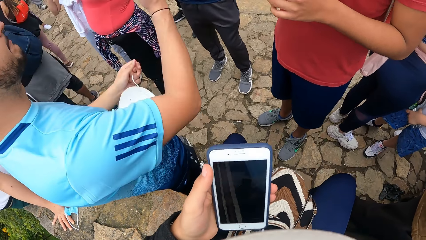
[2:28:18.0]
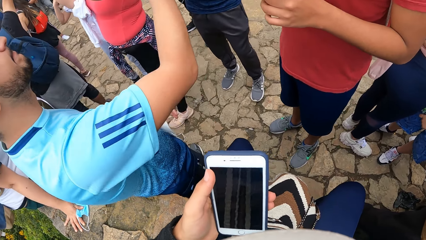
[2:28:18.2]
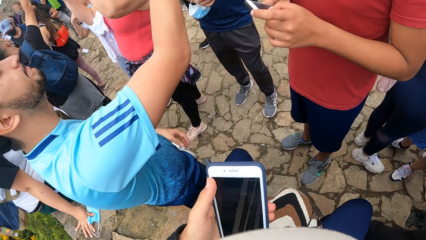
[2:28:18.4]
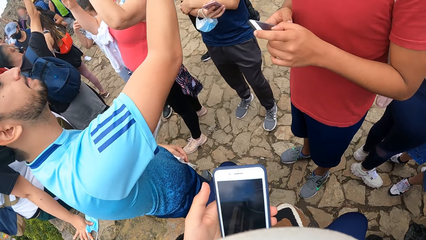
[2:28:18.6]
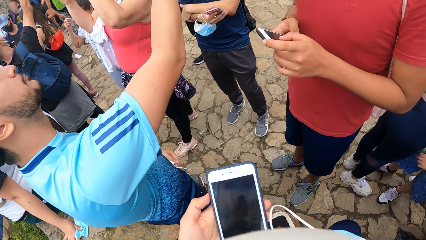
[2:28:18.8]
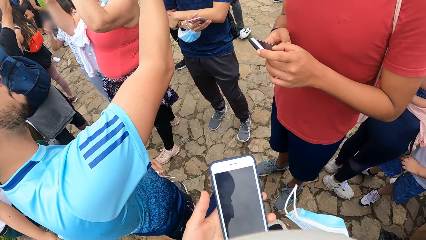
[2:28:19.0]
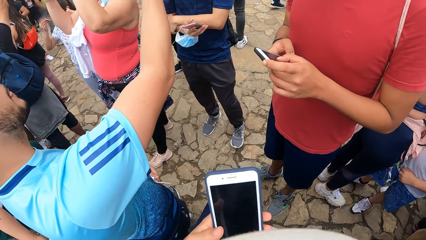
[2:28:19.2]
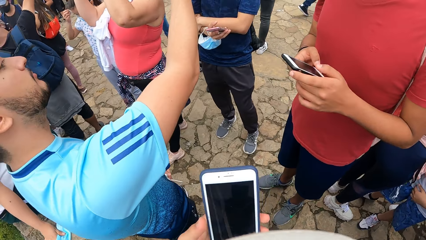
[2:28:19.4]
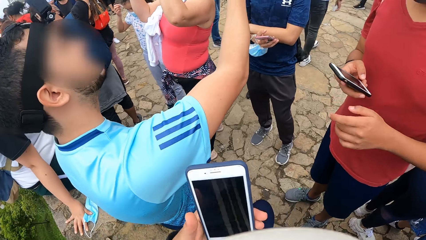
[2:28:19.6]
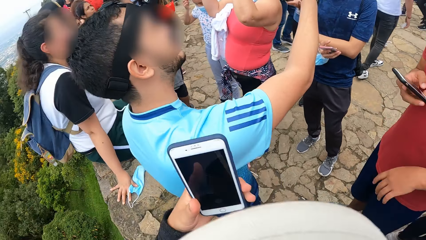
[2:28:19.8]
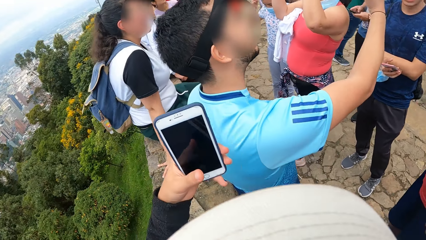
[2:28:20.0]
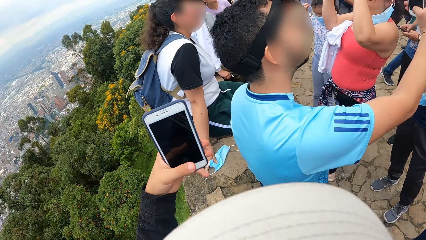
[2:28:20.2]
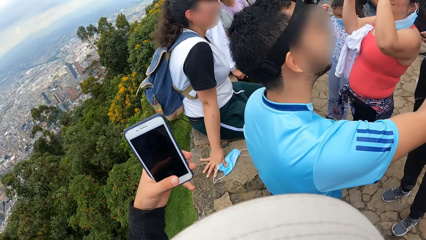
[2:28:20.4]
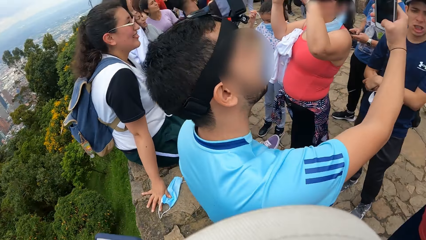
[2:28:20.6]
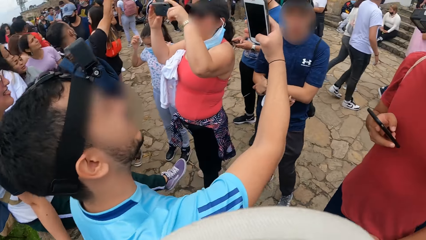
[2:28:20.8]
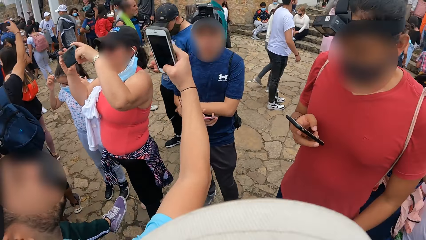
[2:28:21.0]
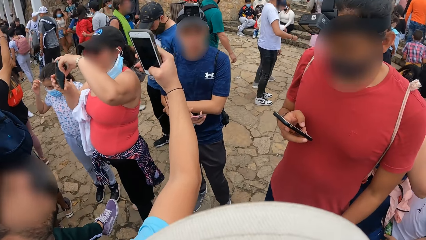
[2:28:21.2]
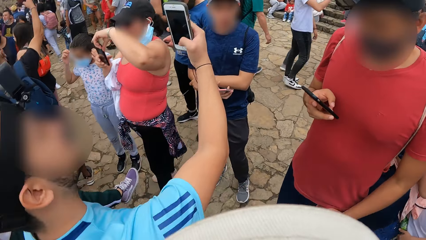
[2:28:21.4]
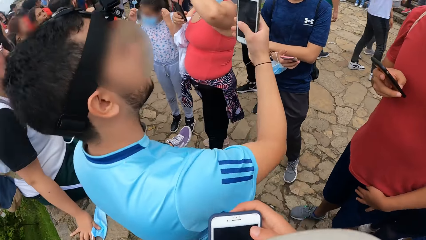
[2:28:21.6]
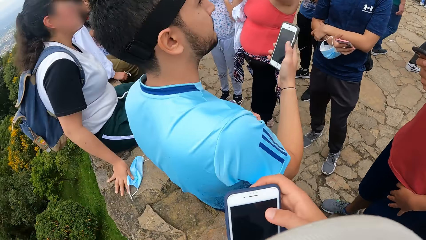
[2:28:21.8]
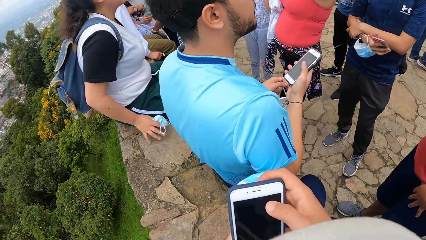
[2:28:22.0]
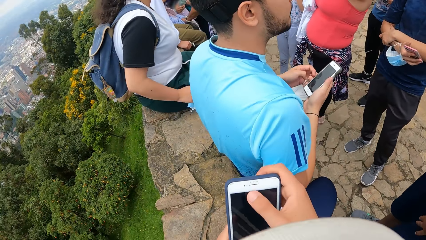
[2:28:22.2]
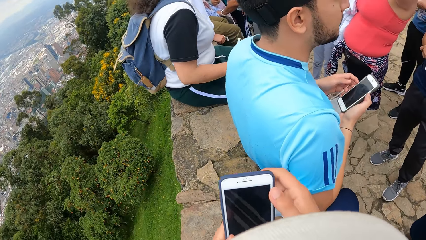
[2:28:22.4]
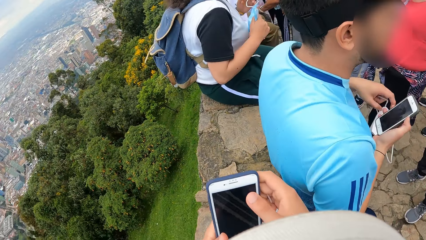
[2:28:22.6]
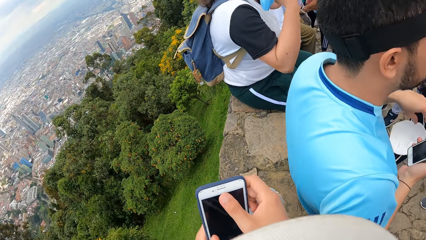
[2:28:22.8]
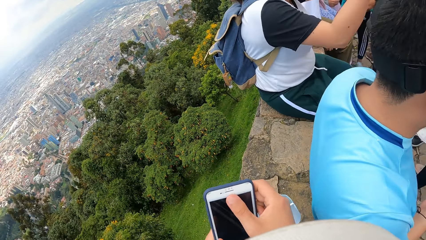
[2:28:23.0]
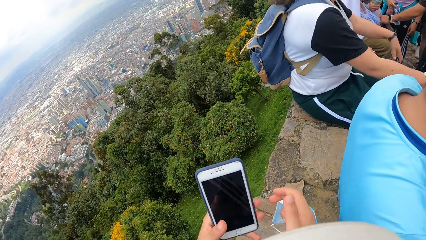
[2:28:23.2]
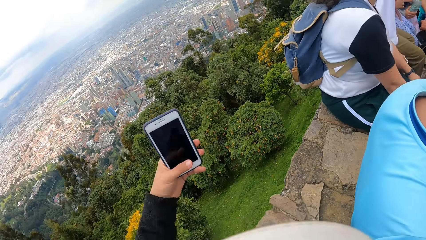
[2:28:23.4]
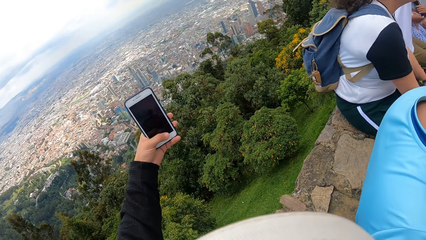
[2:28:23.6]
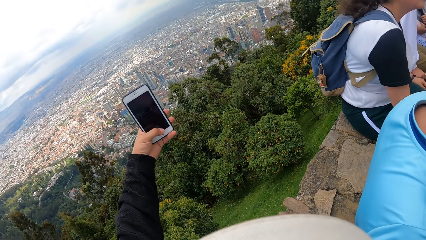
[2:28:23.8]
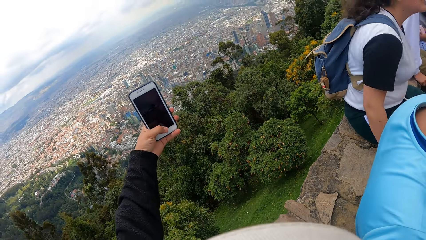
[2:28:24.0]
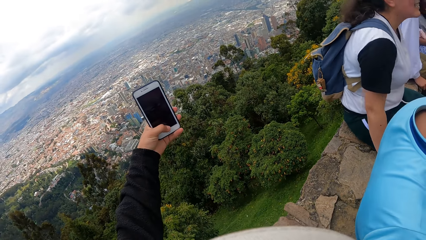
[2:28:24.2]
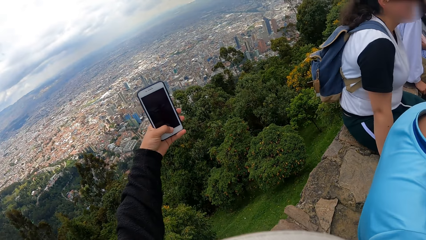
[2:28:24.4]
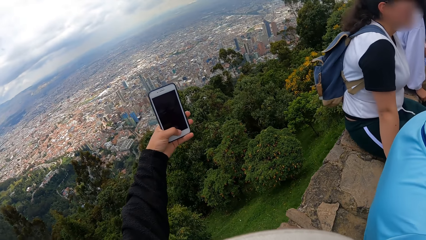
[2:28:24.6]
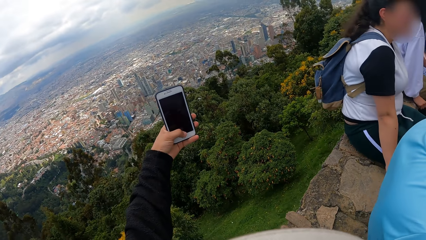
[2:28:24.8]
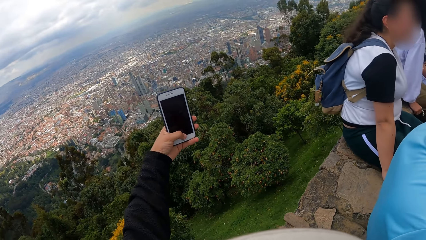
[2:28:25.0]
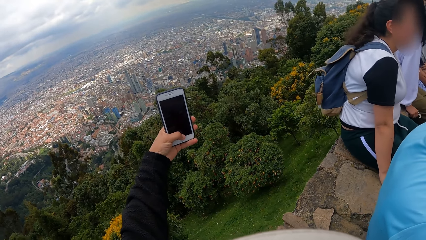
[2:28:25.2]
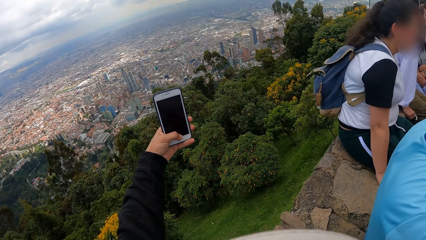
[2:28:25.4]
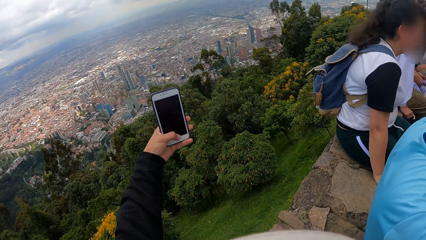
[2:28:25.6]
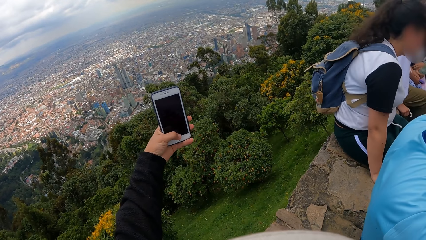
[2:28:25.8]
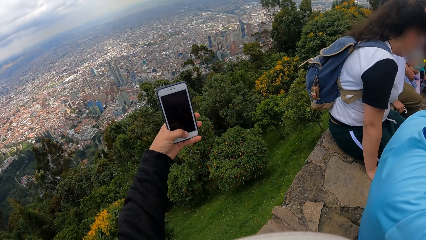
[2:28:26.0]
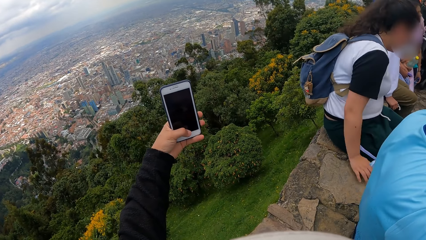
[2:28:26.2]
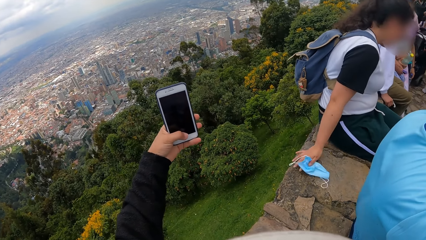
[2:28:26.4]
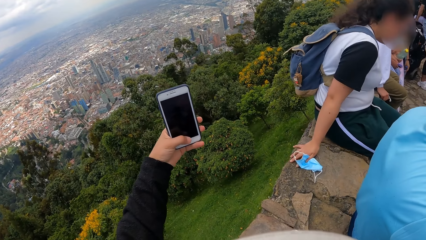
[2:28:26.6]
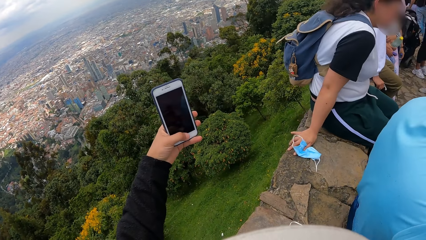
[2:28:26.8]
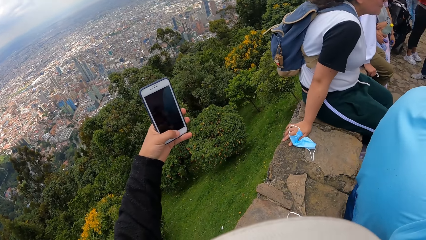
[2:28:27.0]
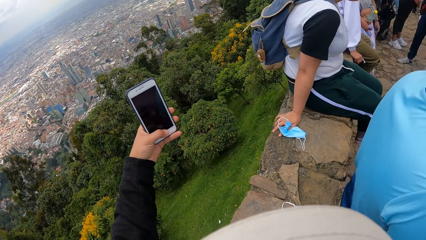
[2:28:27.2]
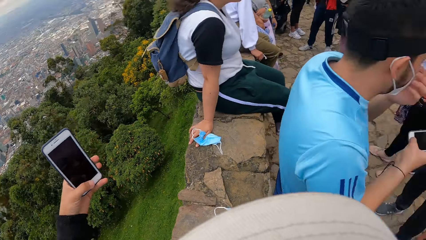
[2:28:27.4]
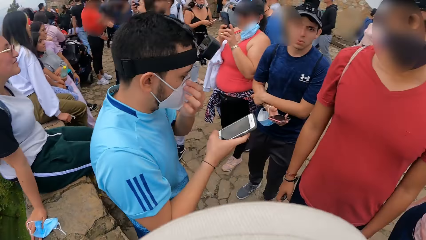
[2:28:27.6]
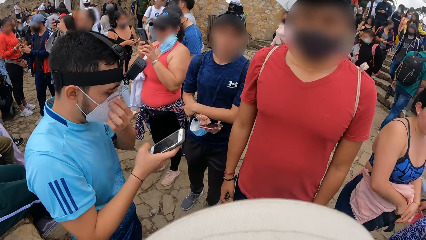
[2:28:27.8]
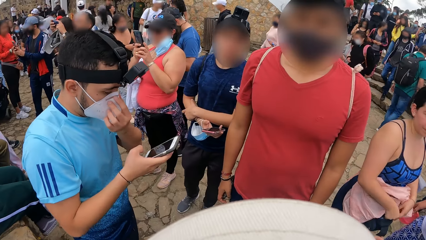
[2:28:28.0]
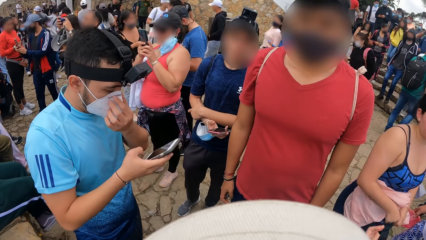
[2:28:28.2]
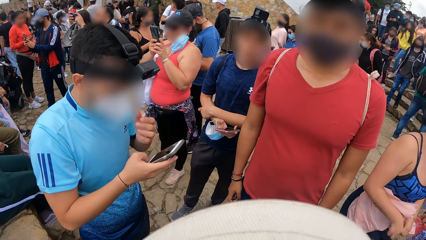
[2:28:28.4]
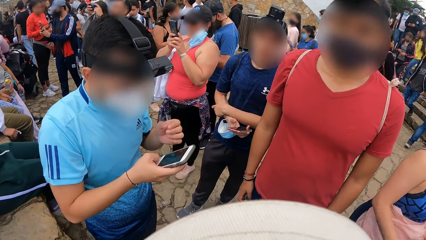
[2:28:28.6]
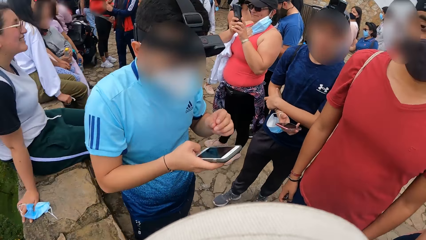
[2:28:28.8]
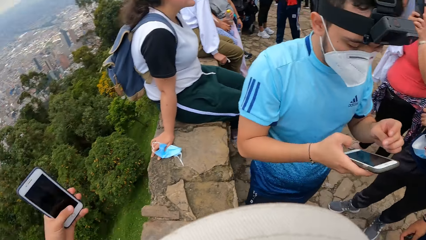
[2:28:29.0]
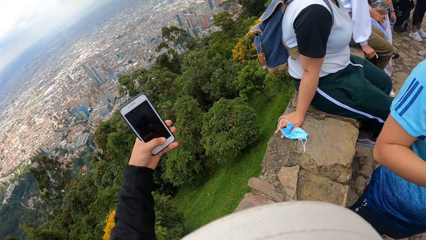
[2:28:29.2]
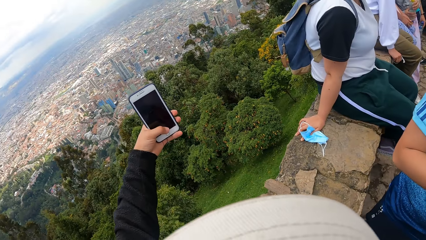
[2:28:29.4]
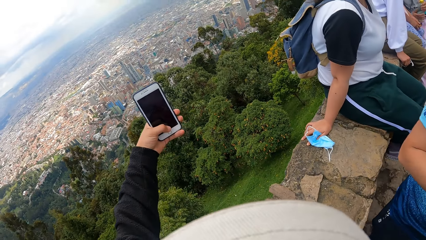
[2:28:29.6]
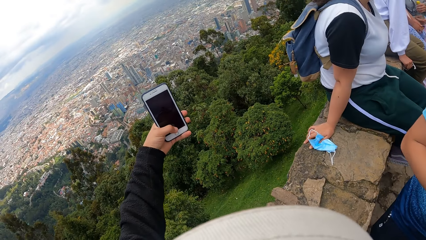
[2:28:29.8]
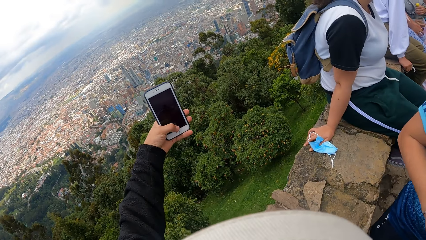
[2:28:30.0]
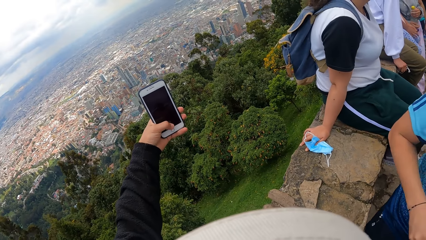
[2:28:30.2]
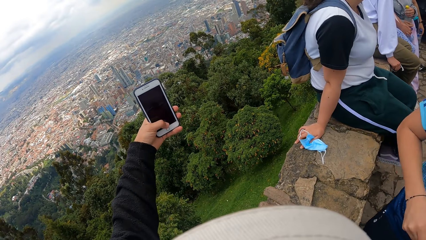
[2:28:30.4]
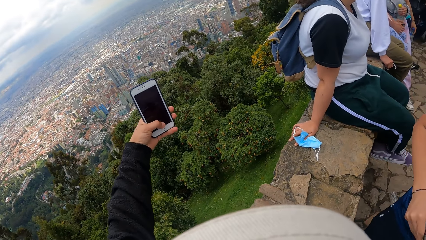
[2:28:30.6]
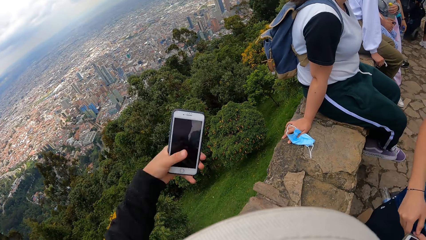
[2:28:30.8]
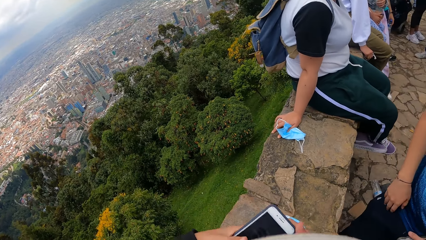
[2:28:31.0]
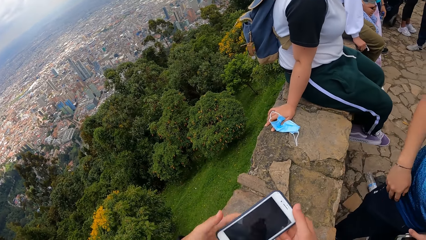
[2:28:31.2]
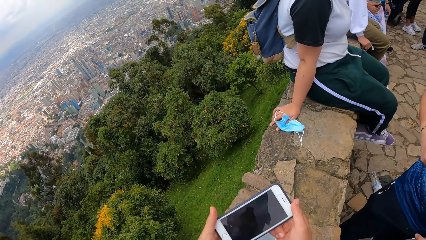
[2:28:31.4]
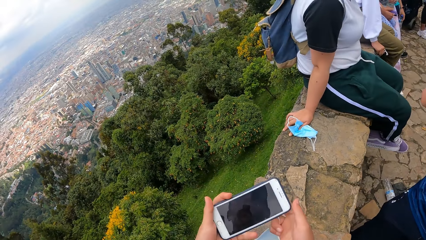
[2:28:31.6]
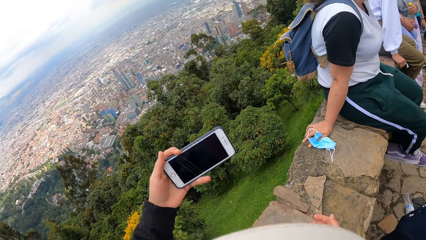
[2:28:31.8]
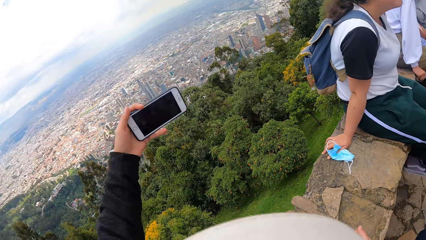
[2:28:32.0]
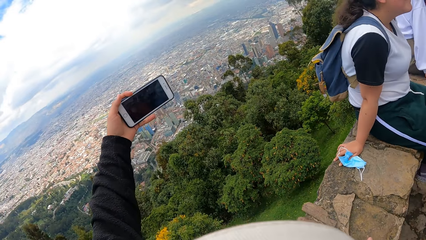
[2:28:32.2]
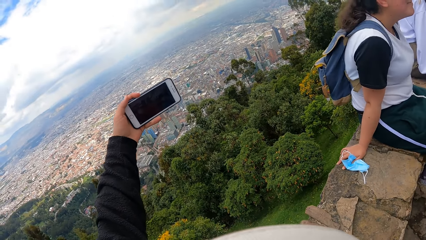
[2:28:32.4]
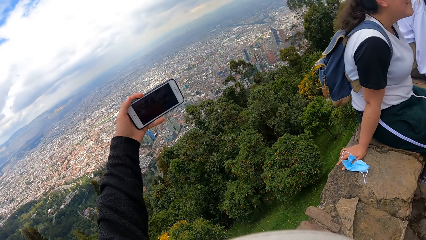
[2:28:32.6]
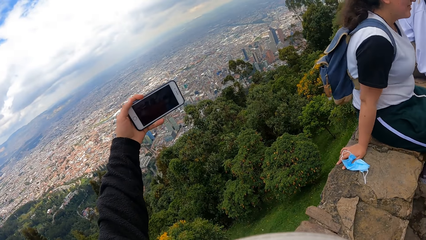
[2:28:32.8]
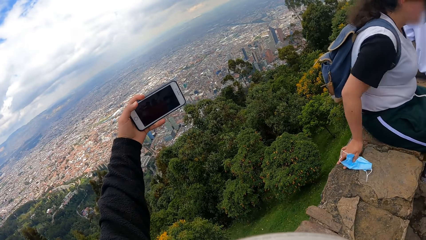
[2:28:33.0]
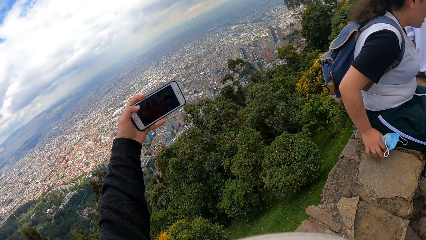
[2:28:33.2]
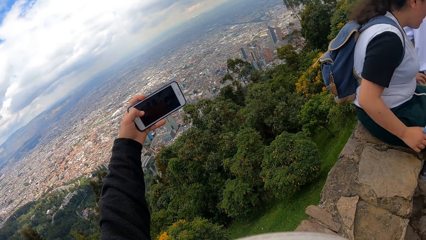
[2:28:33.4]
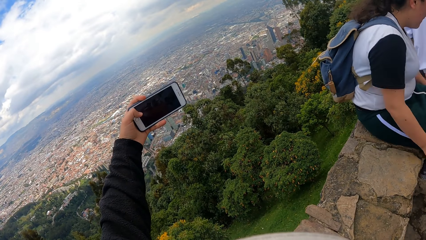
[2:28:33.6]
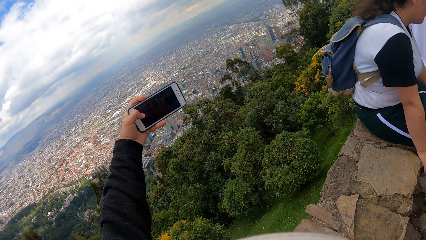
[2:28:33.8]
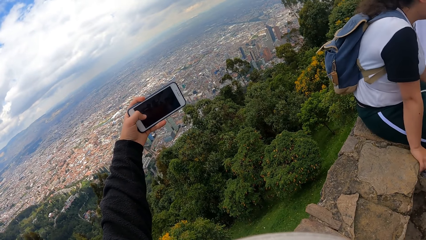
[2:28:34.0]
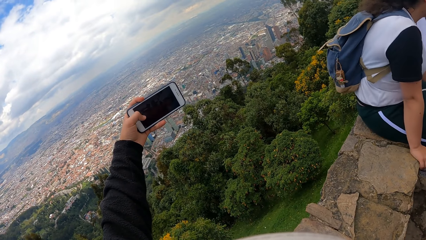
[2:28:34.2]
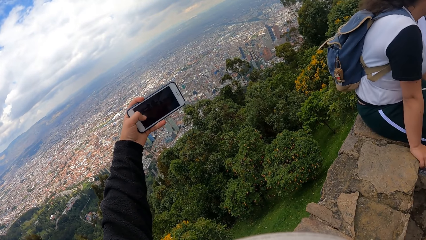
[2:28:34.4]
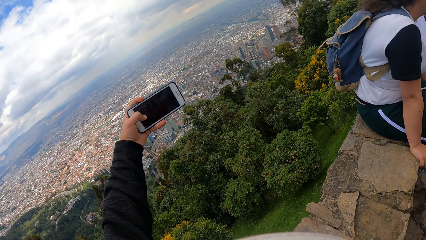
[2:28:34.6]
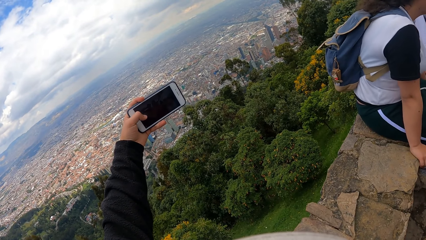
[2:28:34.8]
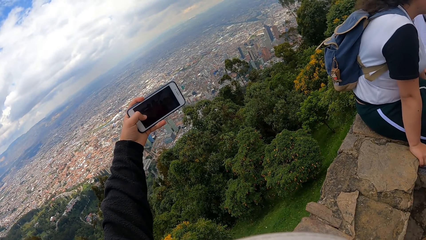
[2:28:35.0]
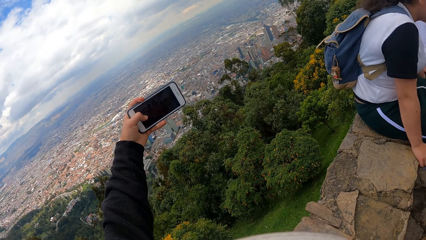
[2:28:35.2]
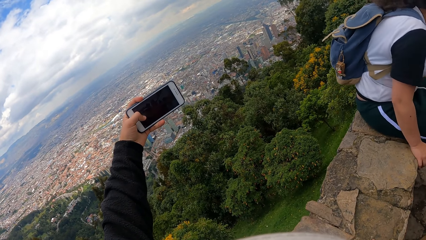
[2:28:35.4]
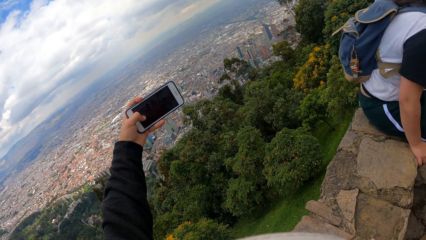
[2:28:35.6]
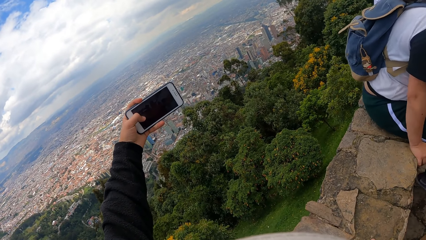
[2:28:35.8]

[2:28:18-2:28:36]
A man raises his right hand. The camera wearer operates the phone with his hands. He stretches his left hand. He turns the phone with his hands. He stretches his left hand.
